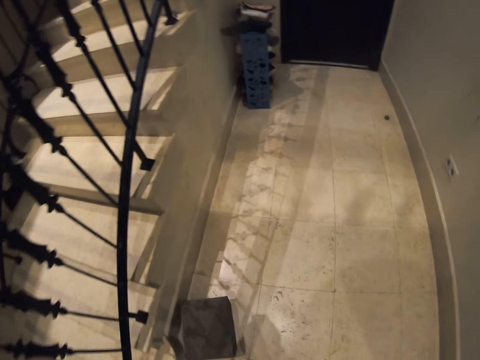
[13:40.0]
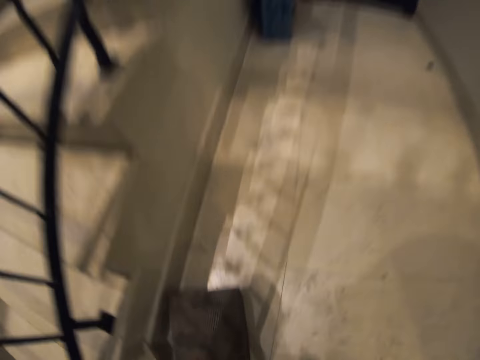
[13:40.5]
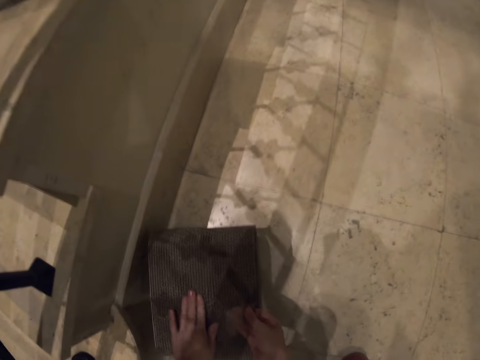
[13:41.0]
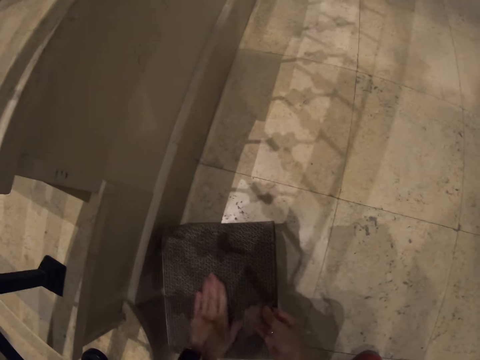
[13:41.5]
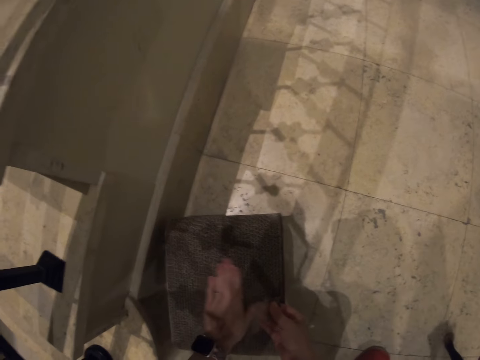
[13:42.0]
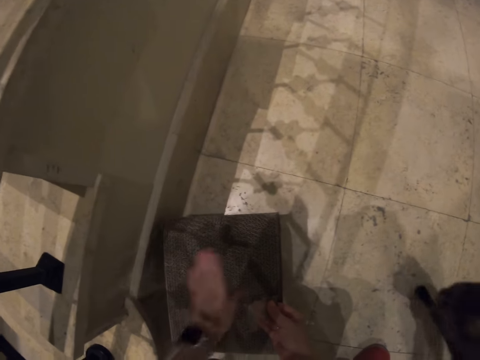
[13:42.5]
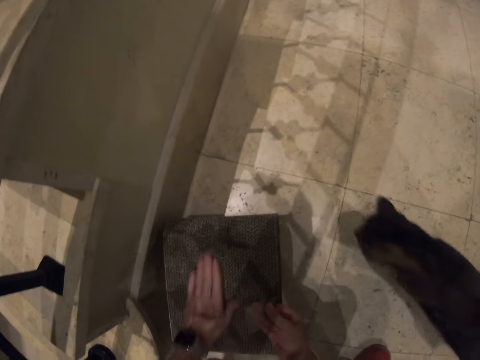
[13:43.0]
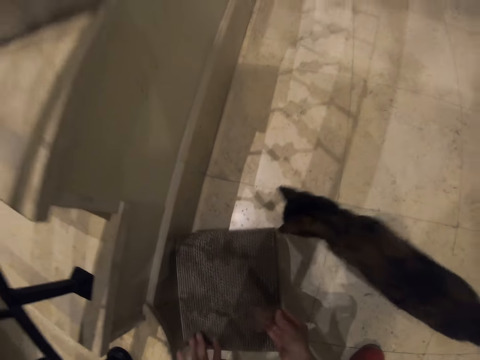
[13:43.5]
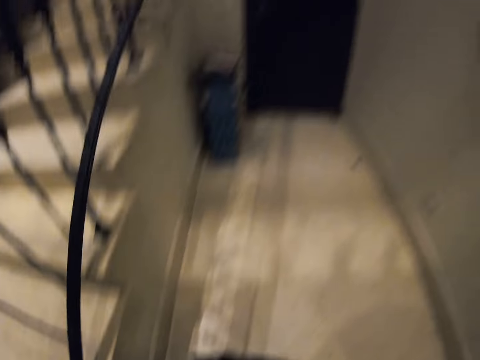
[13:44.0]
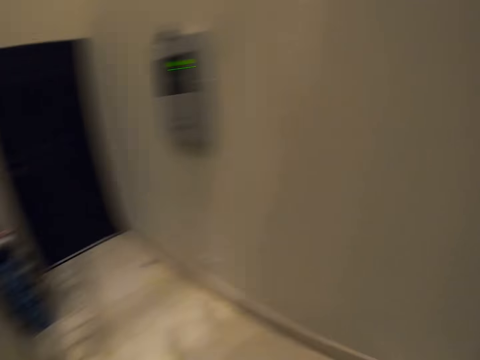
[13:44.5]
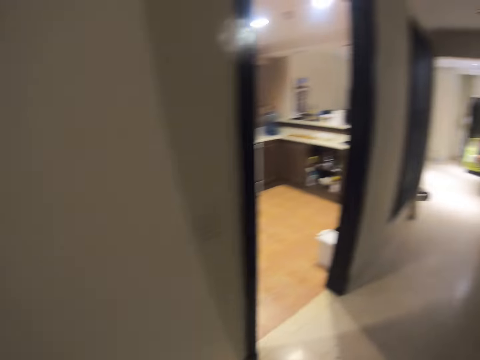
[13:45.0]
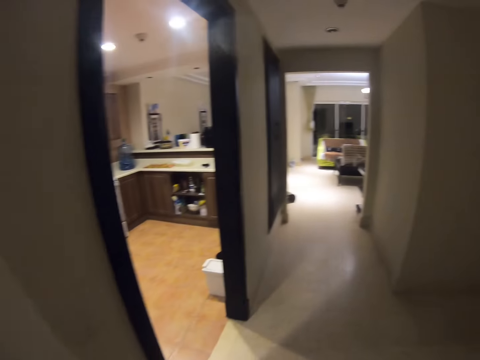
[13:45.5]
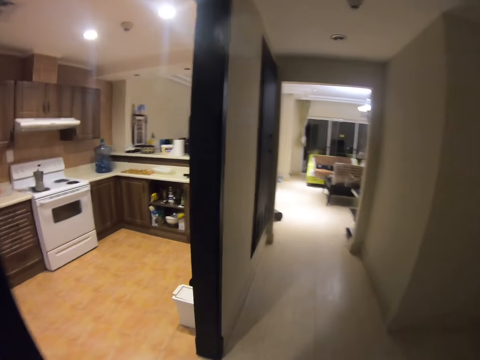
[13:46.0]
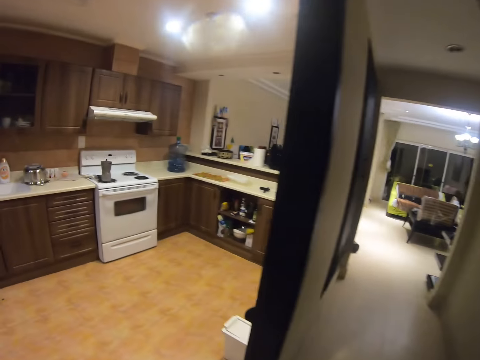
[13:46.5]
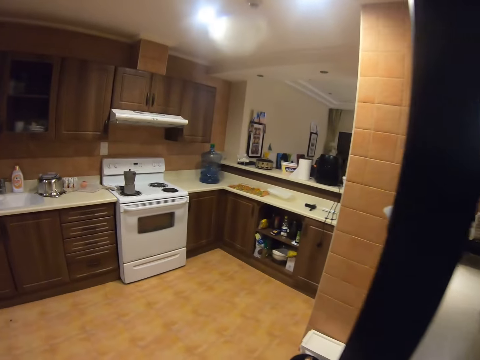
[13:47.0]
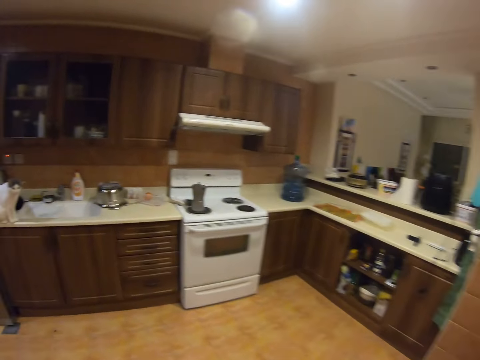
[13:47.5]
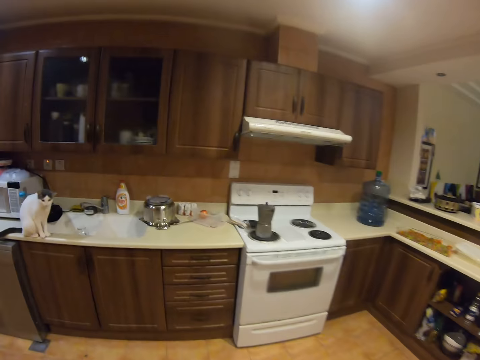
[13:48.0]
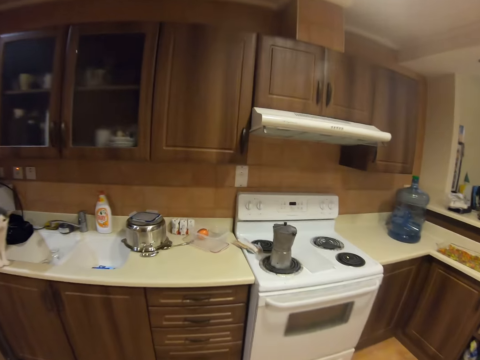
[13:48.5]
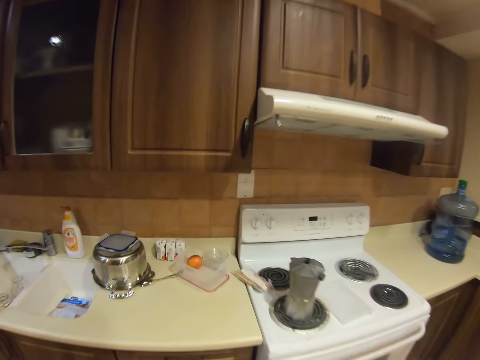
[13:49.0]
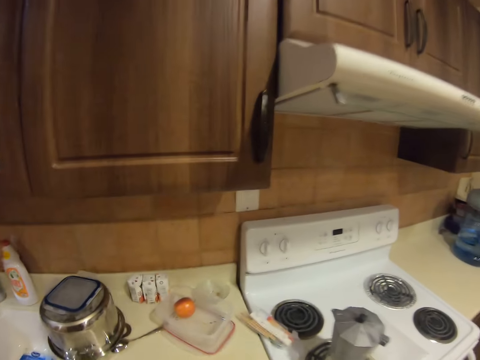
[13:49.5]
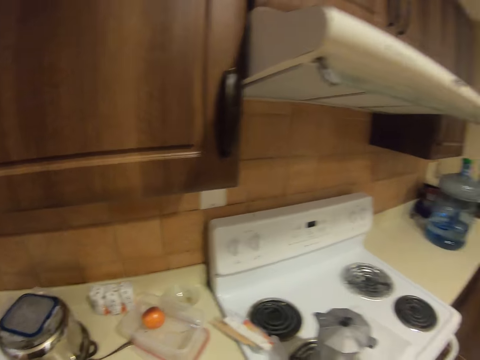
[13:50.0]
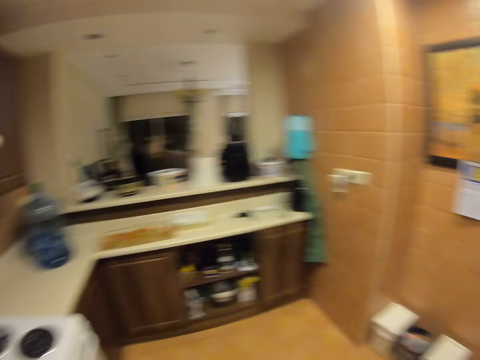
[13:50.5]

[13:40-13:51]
The camera wearer rubs his left hand on a metal box. He walks around. He enters the kitchen.

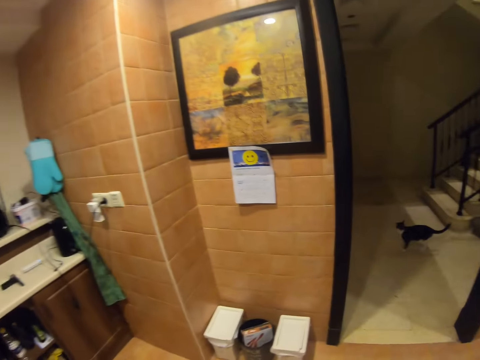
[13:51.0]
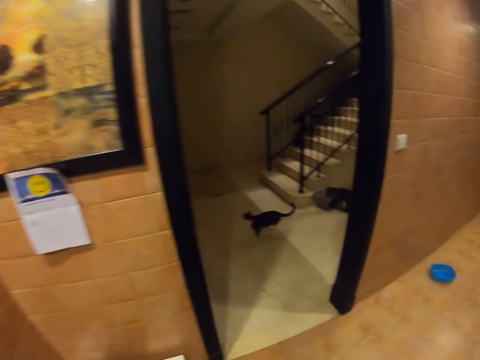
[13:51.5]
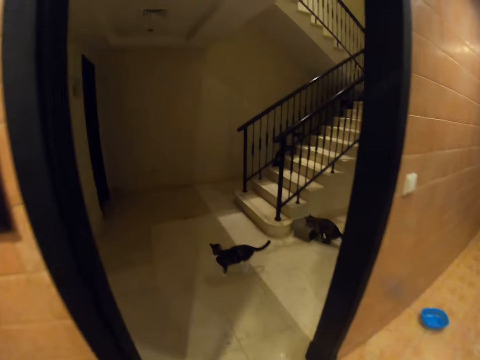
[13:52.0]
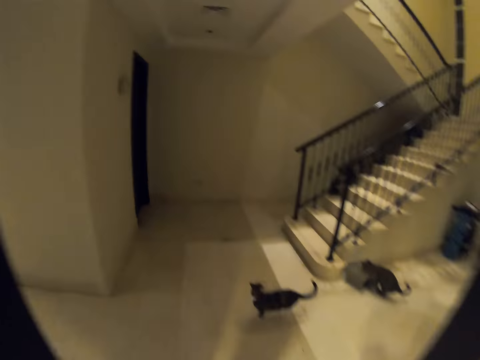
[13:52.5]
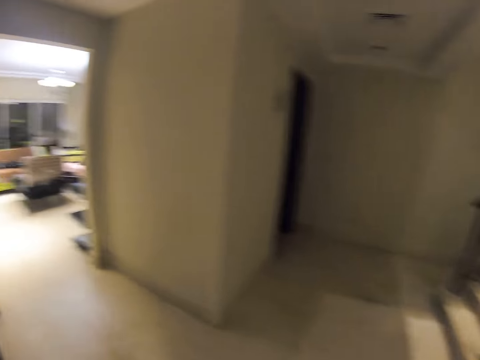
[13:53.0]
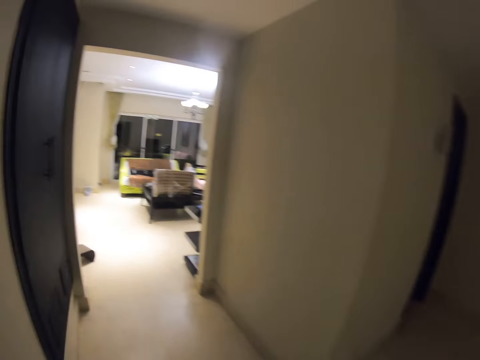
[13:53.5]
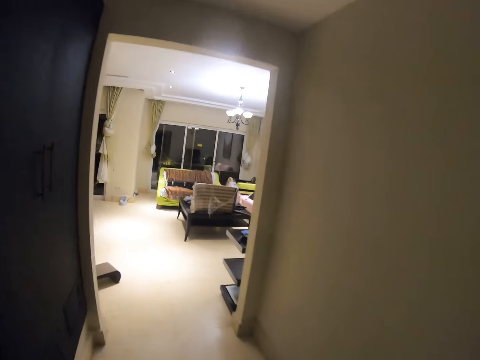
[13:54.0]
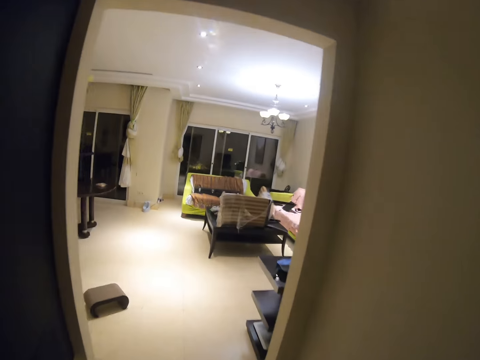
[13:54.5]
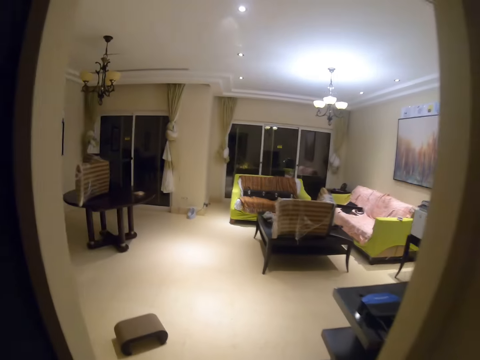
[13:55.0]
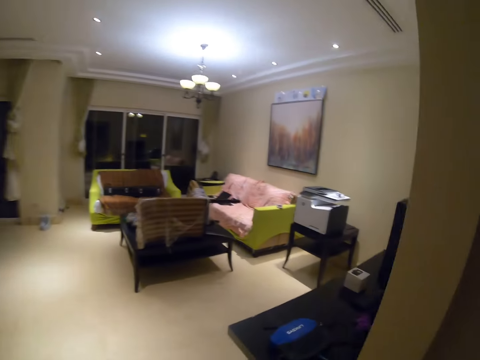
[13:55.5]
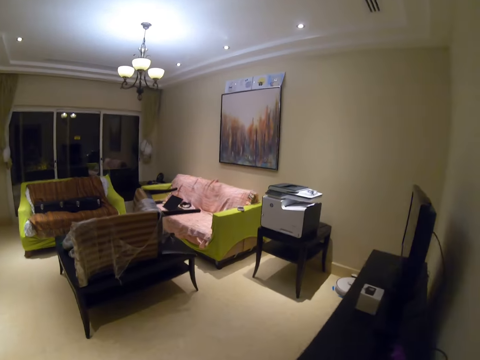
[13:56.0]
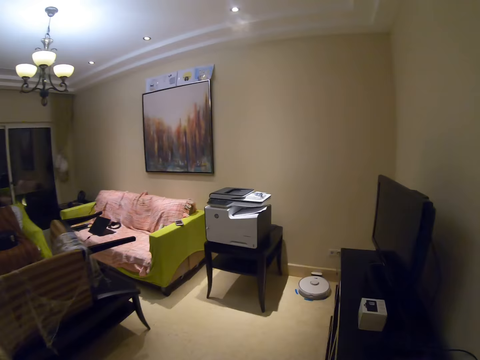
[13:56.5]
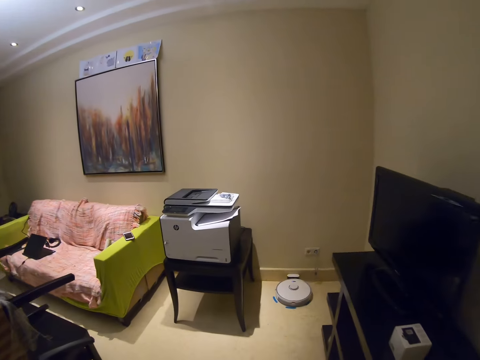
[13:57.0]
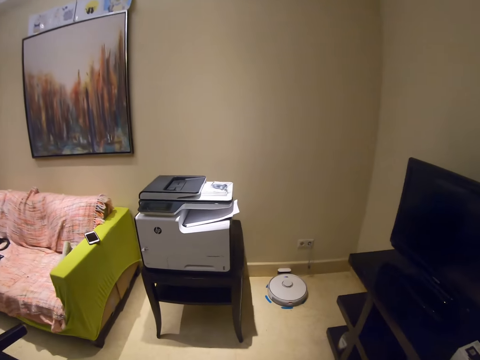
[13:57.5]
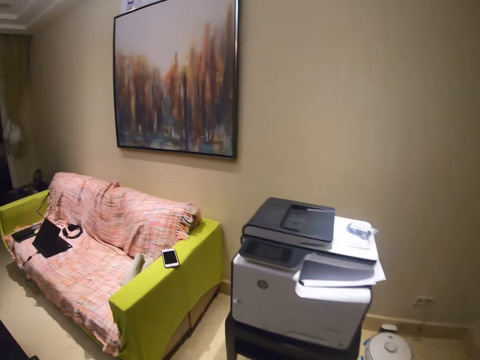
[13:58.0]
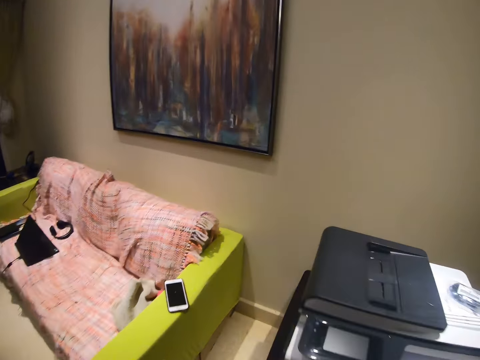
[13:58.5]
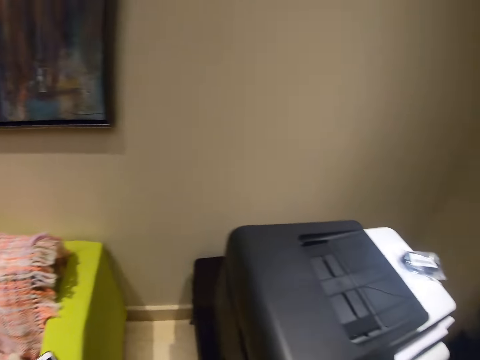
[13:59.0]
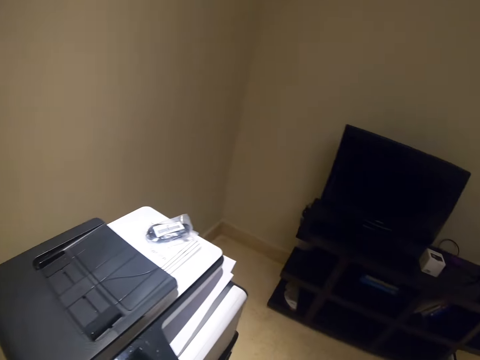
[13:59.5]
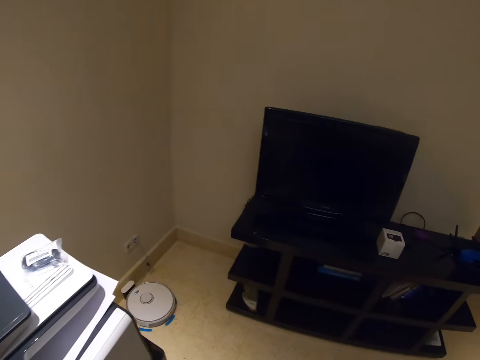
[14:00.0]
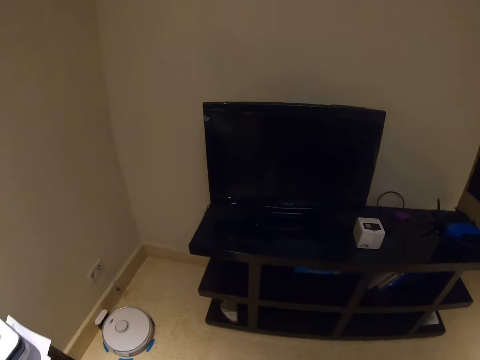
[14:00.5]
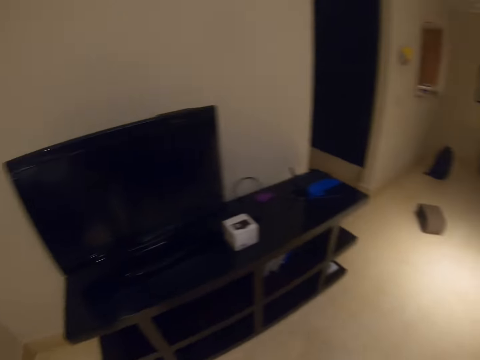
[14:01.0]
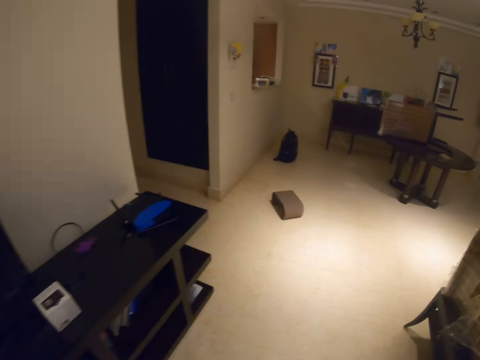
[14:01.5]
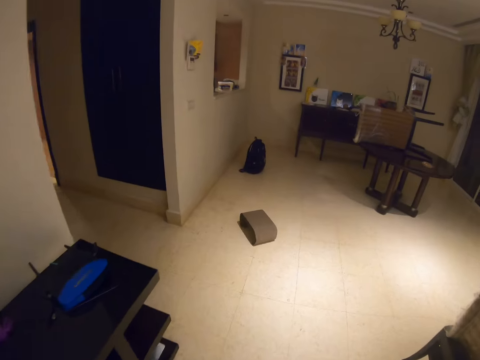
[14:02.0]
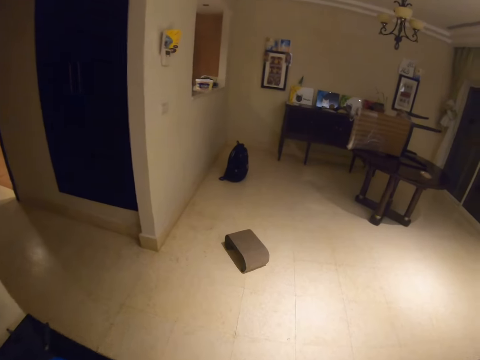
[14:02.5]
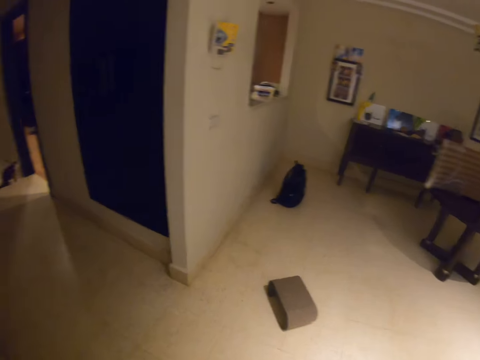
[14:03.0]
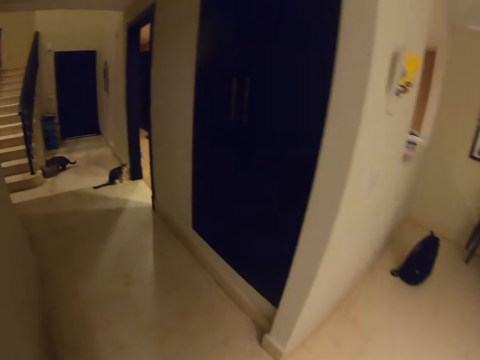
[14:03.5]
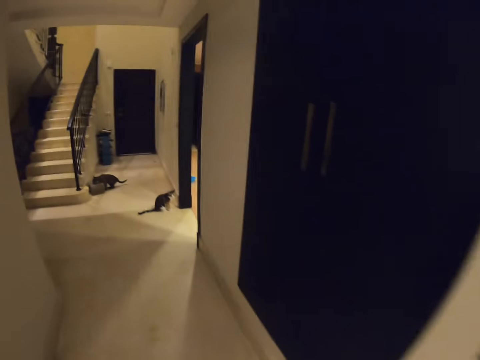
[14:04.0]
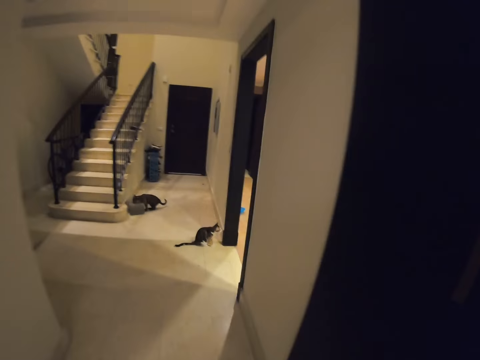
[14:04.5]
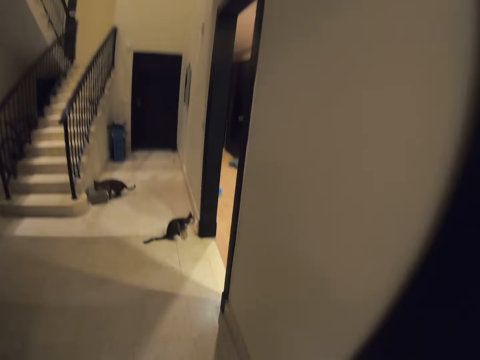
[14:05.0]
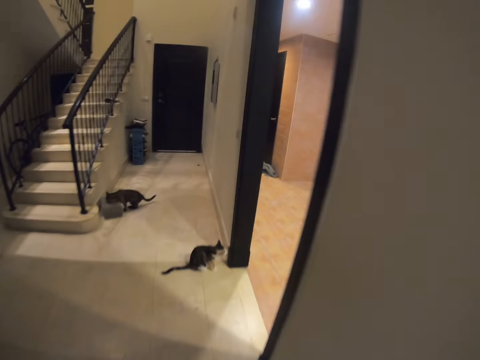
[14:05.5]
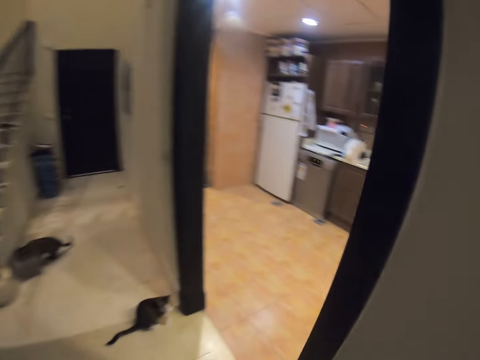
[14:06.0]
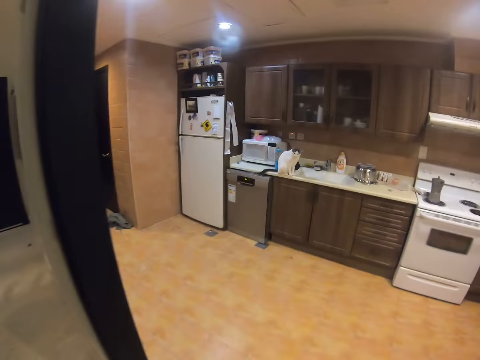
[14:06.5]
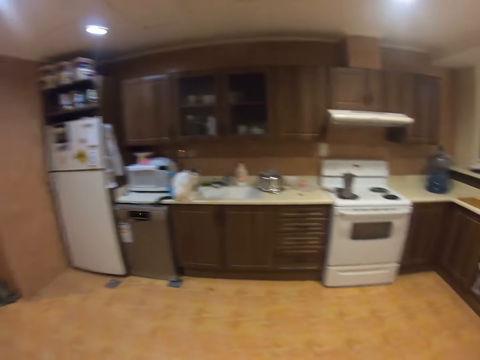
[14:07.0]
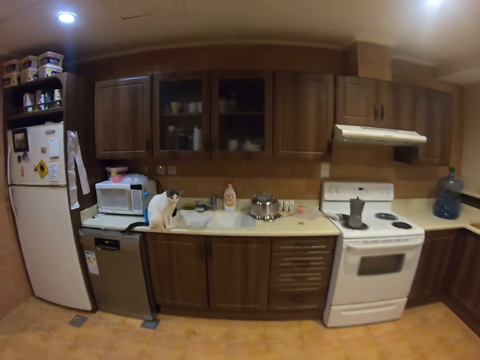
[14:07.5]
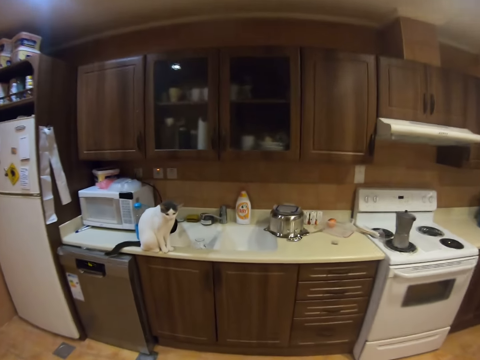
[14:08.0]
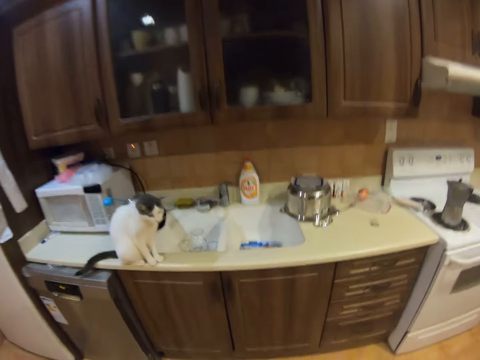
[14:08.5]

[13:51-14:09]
The camera wearer walks out of the kitchen. They walk in the living room. They walk out of the living room. They enter the kitchen.
